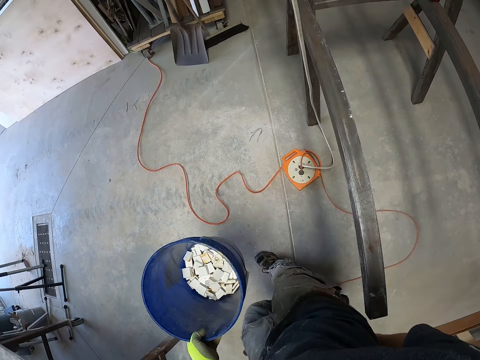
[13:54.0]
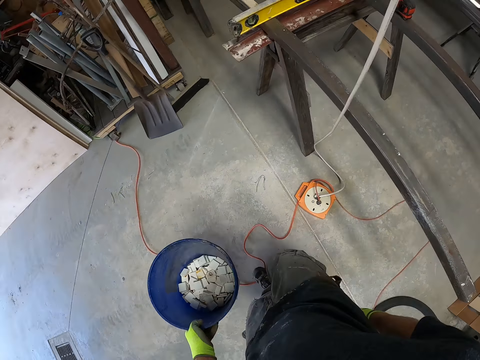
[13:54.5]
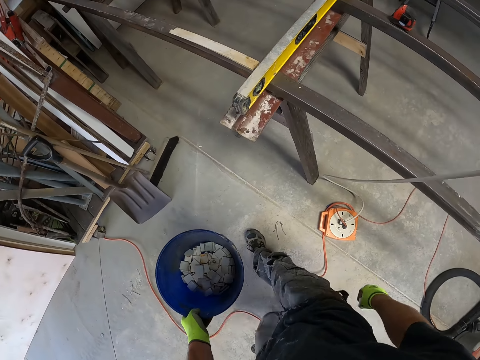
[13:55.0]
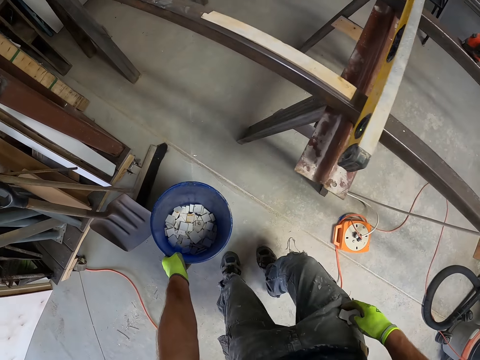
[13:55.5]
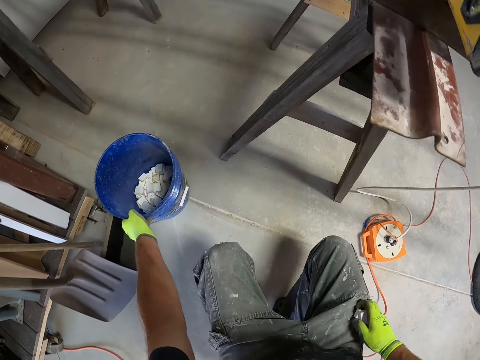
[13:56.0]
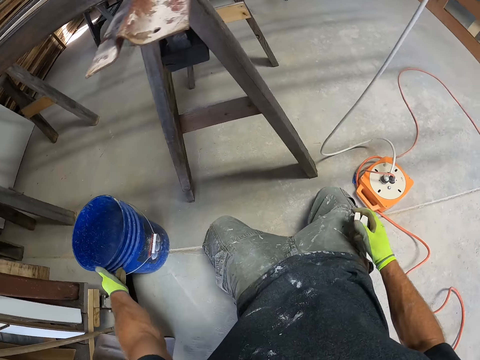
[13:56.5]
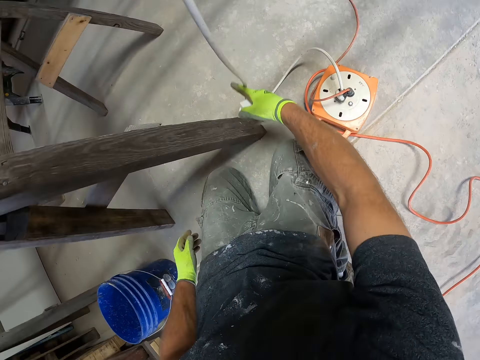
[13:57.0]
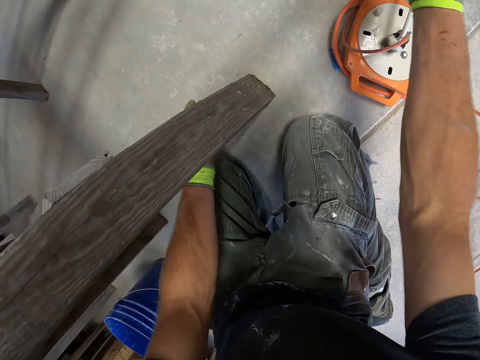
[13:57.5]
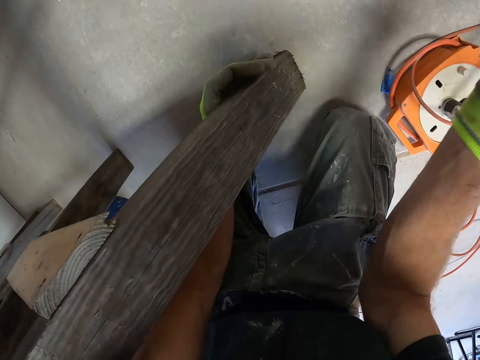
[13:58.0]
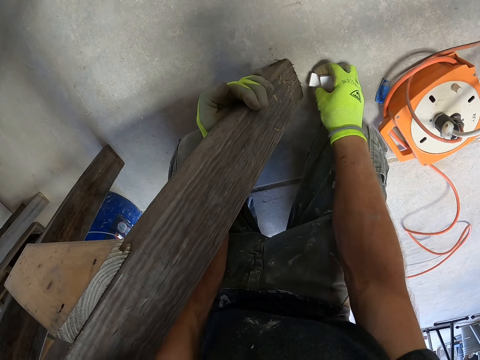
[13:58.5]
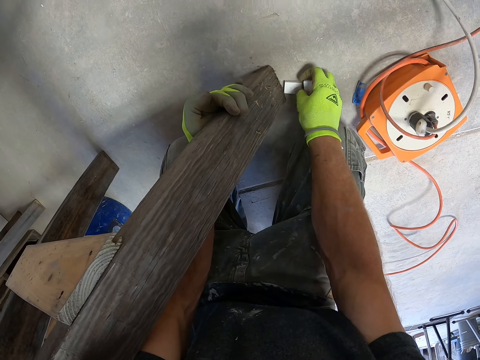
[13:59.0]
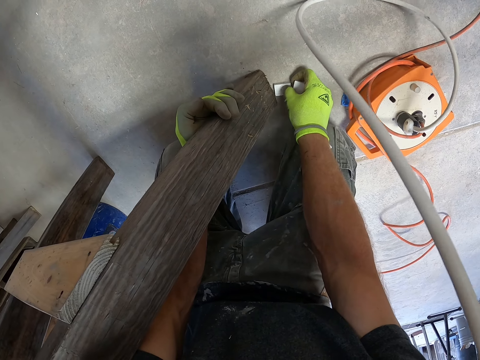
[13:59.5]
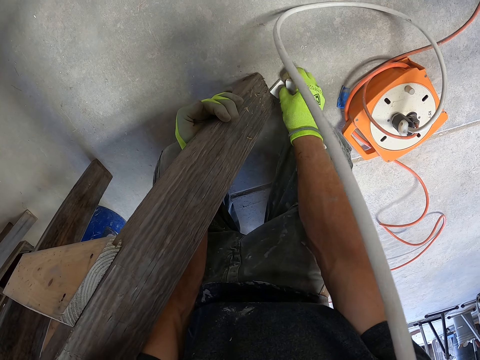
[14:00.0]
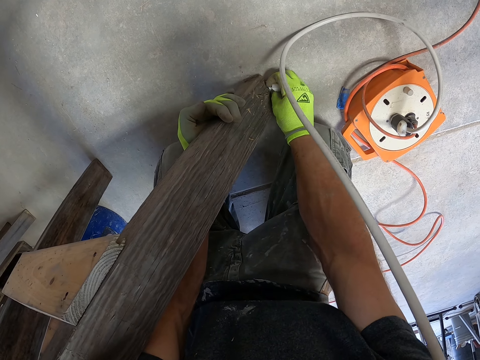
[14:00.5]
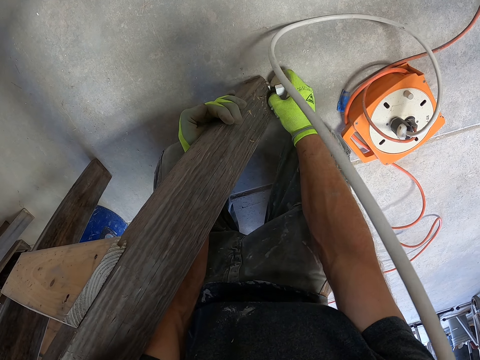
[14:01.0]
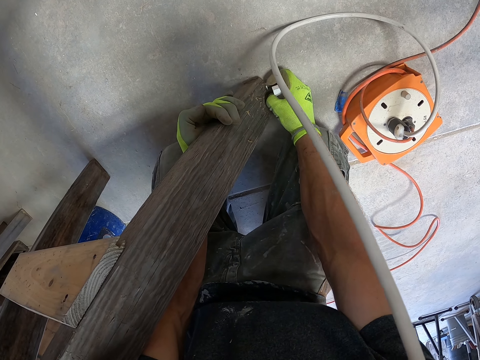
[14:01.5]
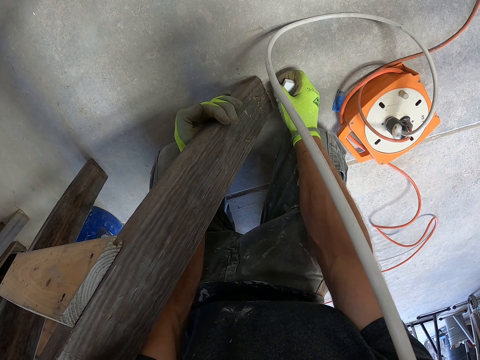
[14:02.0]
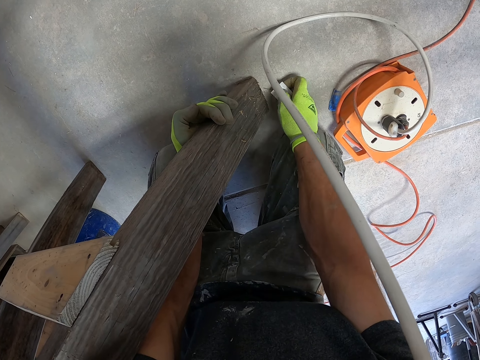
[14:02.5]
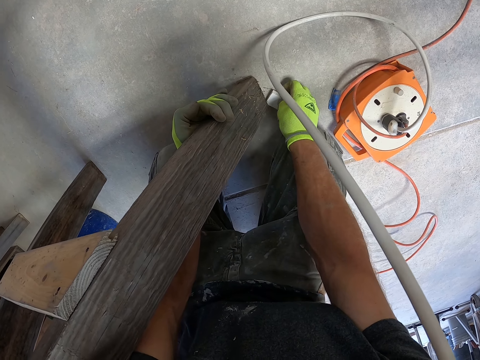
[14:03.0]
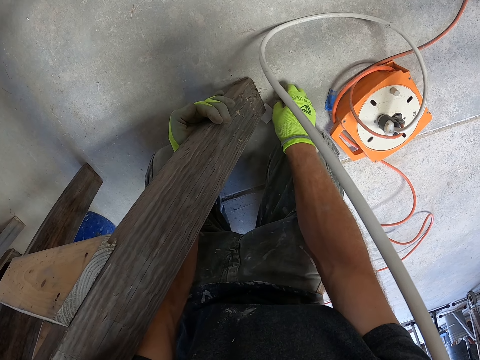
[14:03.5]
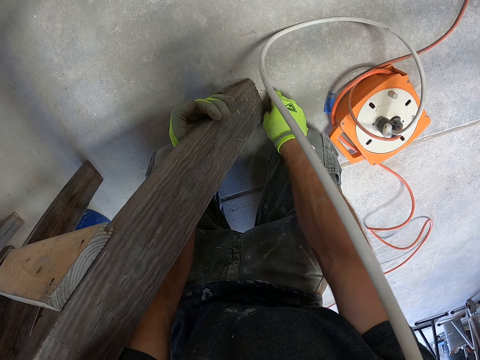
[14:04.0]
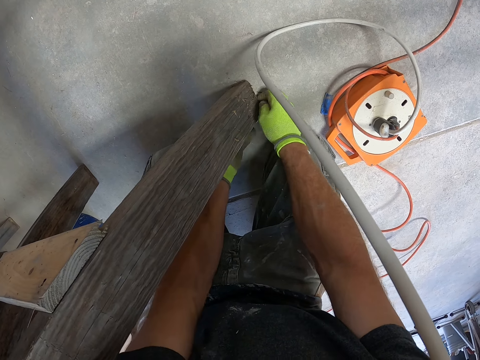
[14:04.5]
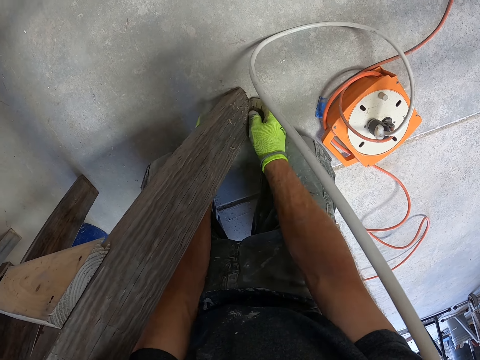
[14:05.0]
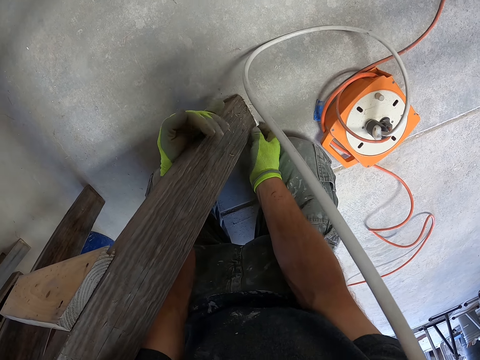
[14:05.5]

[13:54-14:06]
The camera wearer drops the bucket on the ground. They adjust the level measurement on the iron. They put the stone under the wood stand.

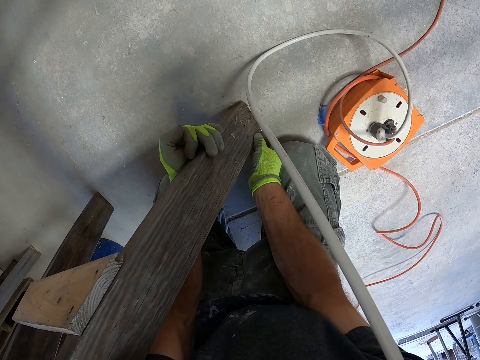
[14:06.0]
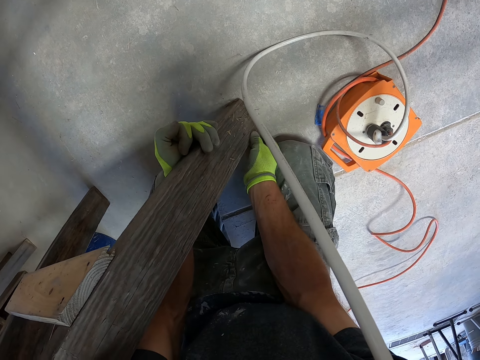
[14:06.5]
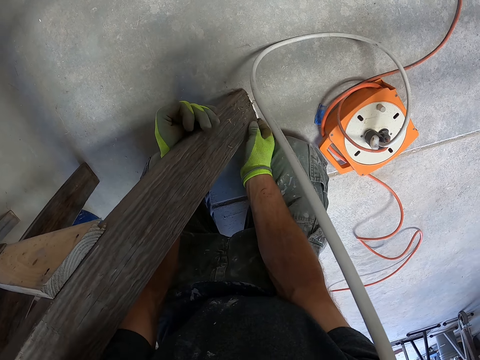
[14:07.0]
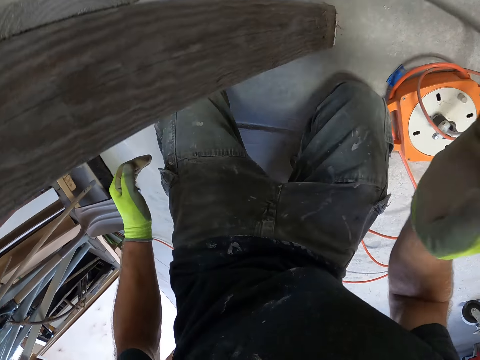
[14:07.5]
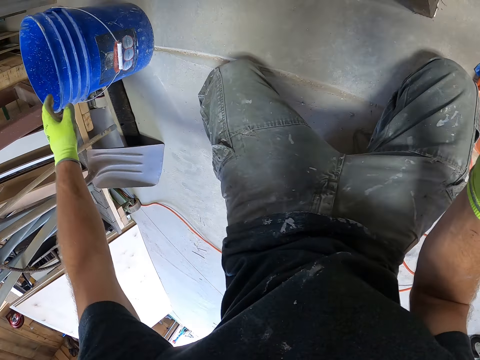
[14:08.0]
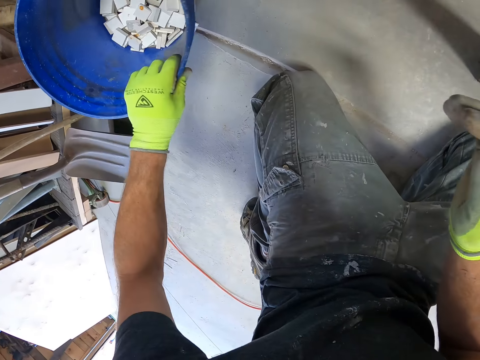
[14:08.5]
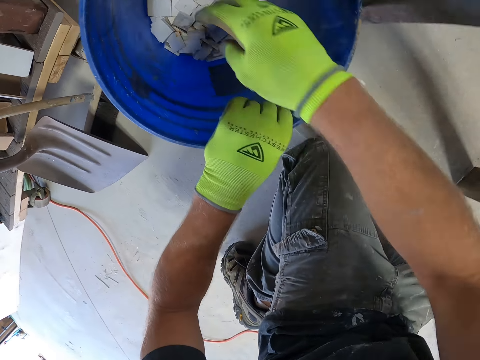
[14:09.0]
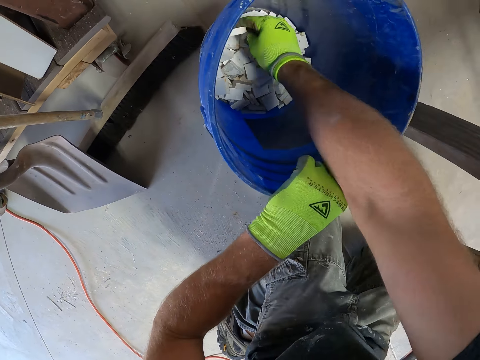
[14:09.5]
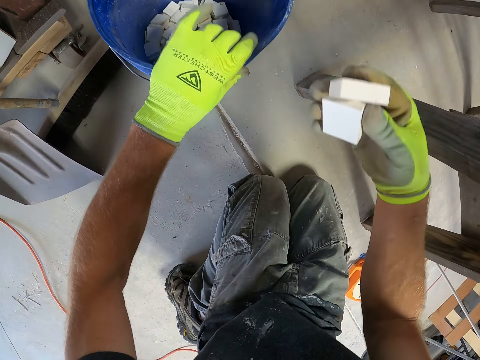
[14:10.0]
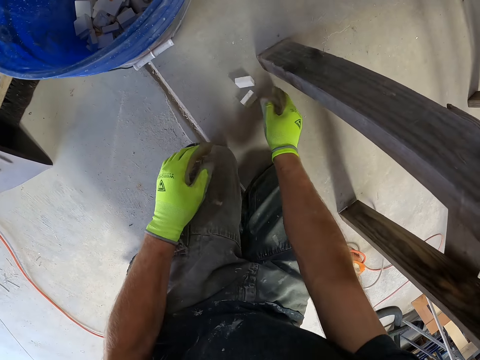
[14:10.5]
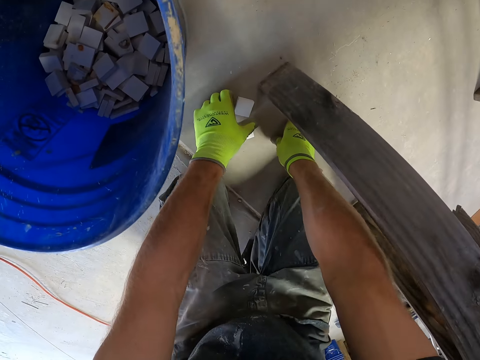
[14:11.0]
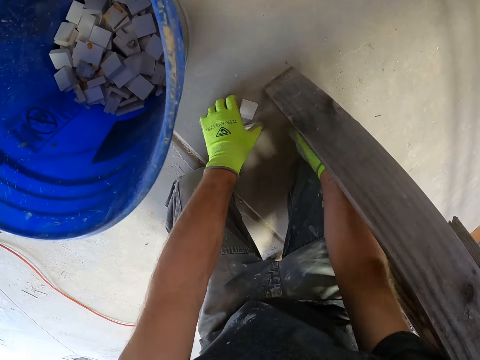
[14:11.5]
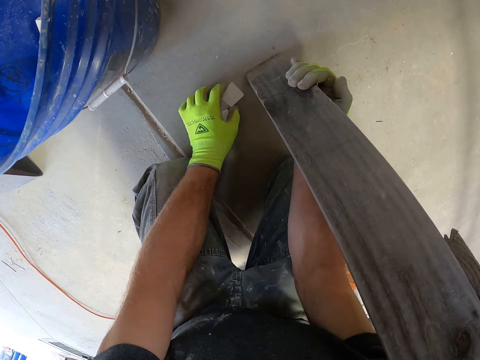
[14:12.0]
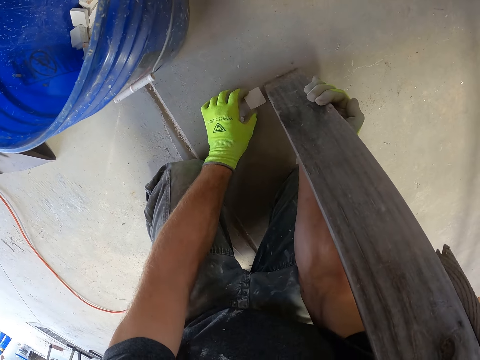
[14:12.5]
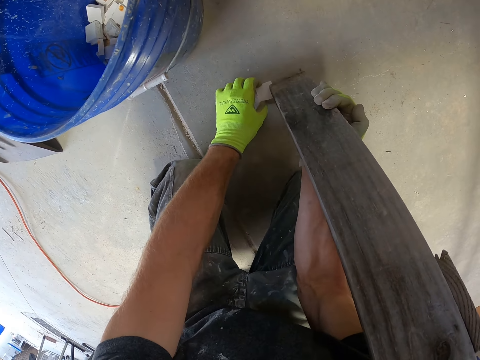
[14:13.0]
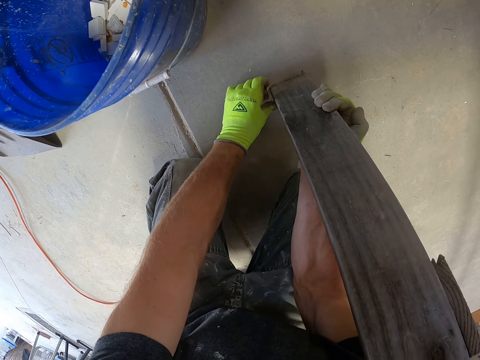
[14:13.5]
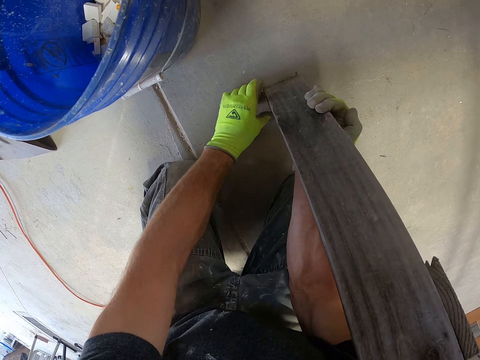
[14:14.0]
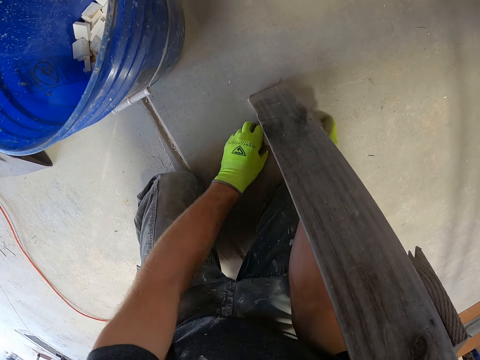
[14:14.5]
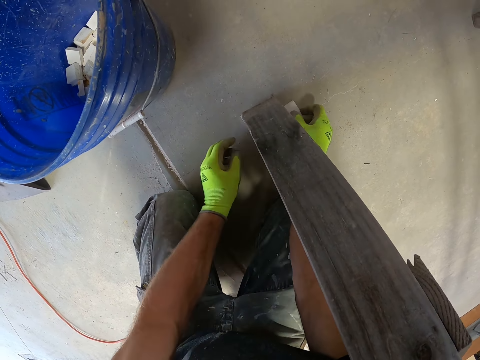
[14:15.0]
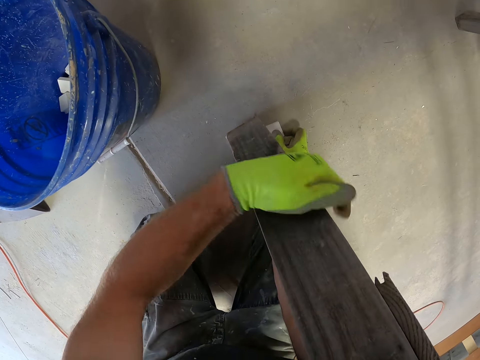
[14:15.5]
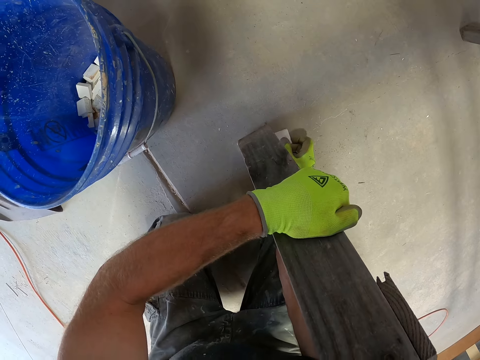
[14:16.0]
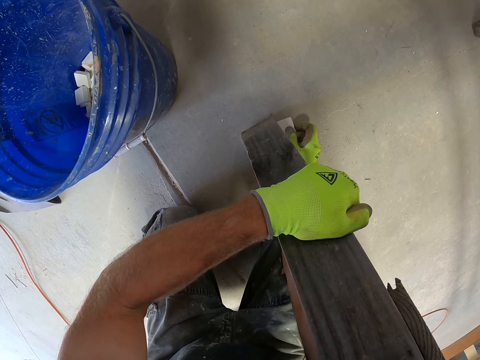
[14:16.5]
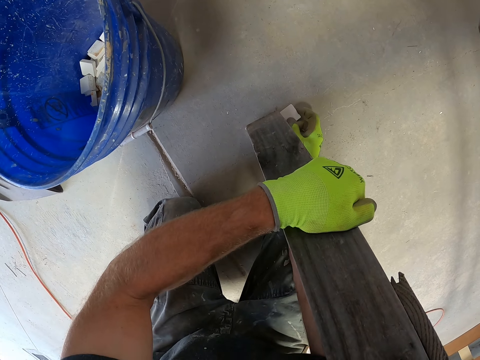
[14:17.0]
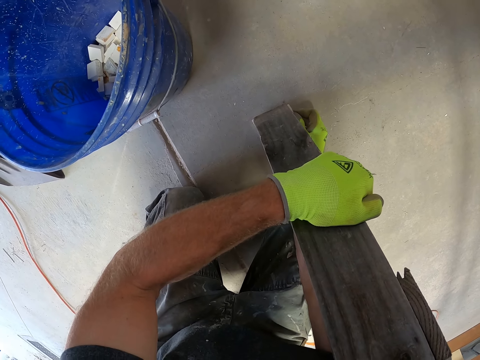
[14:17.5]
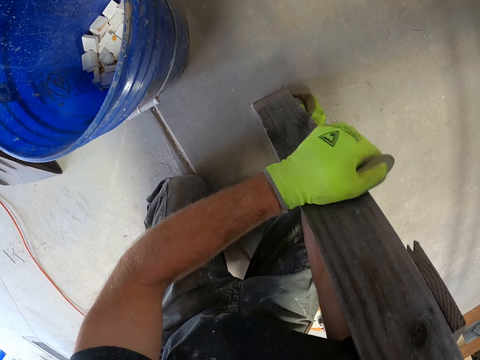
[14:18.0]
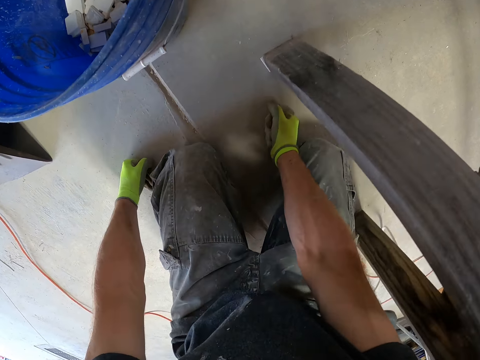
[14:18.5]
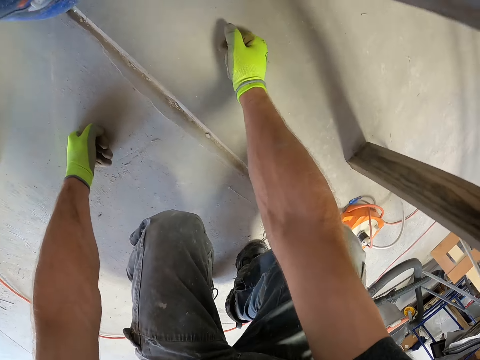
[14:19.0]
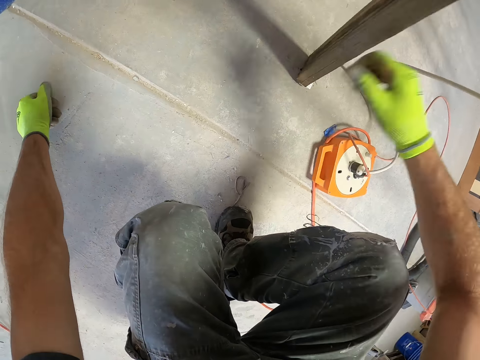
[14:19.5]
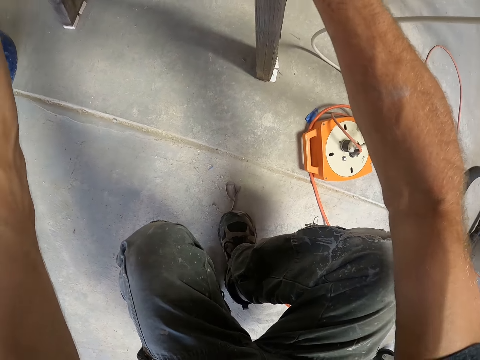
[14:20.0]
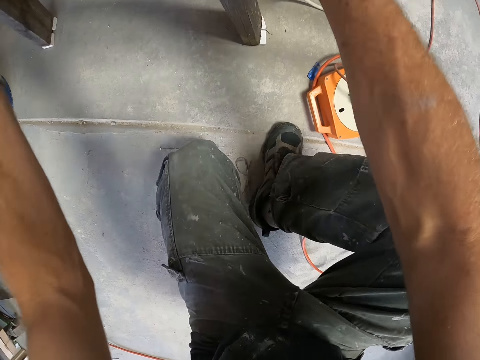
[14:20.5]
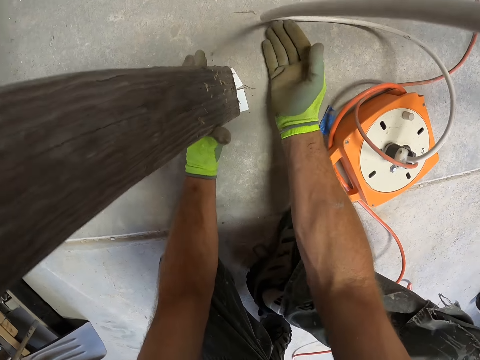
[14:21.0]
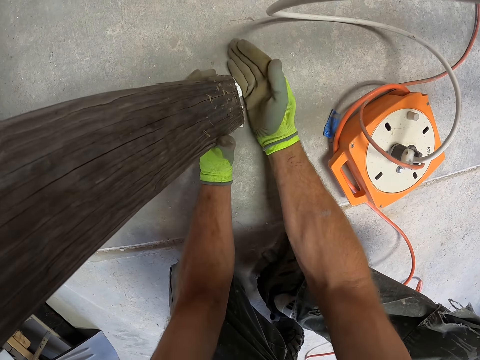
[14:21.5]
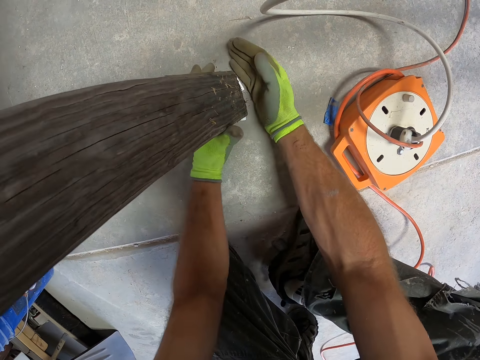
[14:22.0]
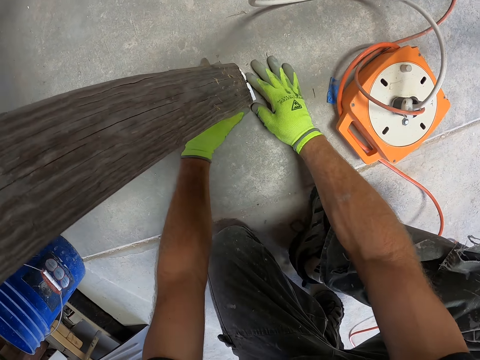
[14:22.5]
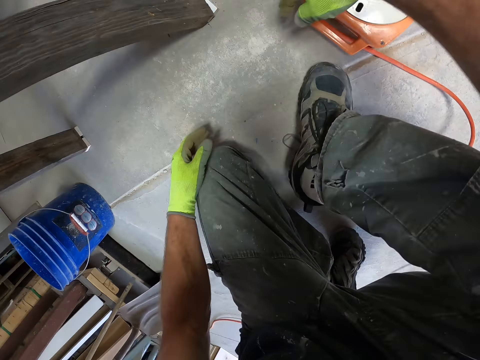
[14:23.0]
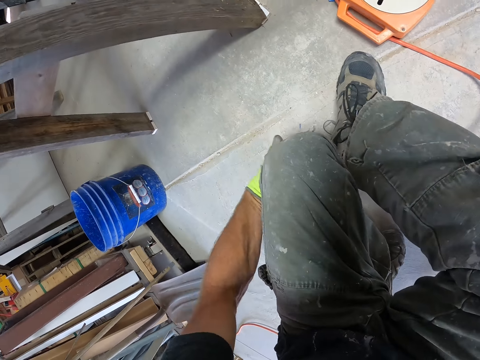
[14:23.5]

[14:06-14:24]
The camera wearer touches the bucket. He picks up the tiles or stone from the bucket. He places the tiles underneath the leg of the table. He hits the stone with his hand.
